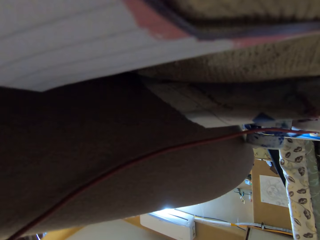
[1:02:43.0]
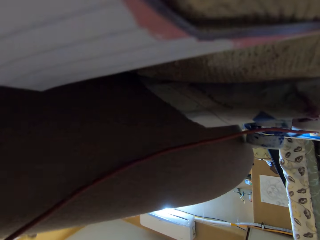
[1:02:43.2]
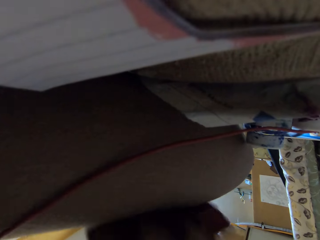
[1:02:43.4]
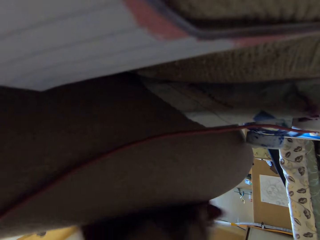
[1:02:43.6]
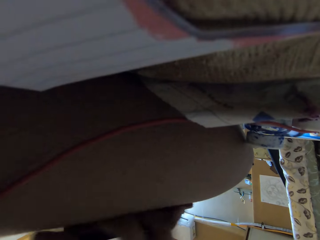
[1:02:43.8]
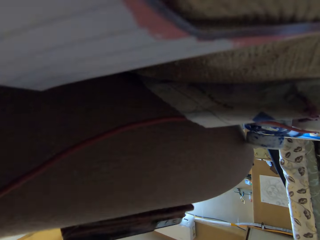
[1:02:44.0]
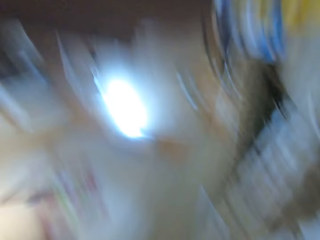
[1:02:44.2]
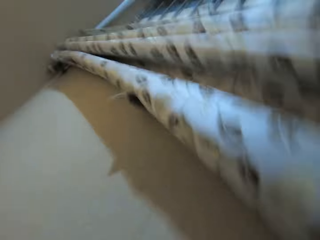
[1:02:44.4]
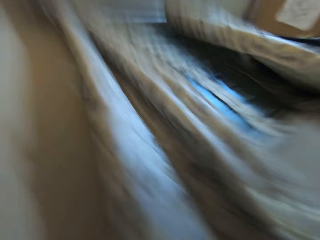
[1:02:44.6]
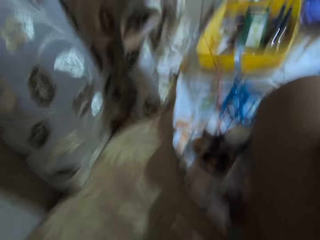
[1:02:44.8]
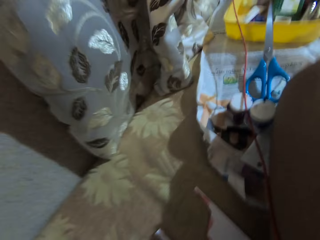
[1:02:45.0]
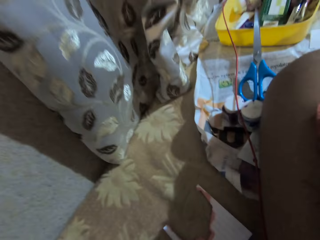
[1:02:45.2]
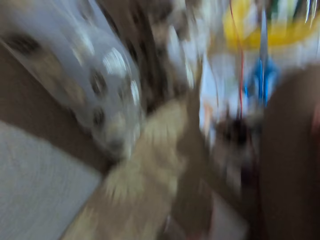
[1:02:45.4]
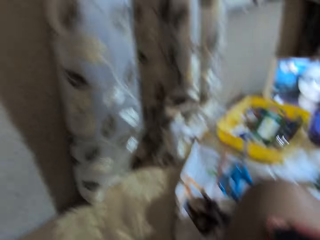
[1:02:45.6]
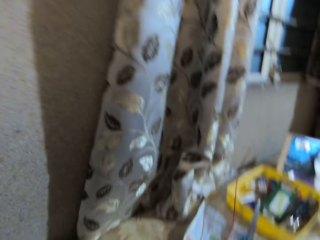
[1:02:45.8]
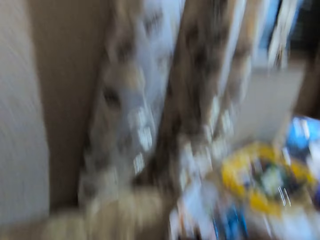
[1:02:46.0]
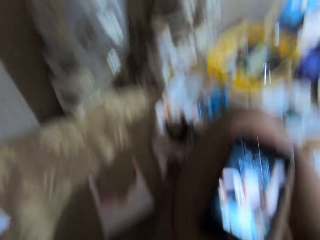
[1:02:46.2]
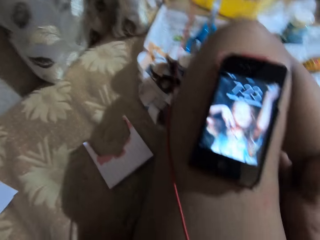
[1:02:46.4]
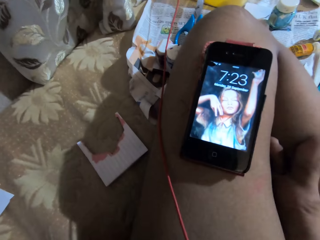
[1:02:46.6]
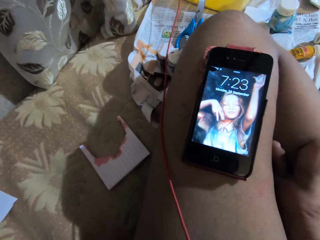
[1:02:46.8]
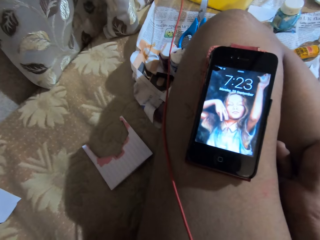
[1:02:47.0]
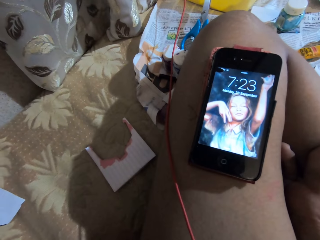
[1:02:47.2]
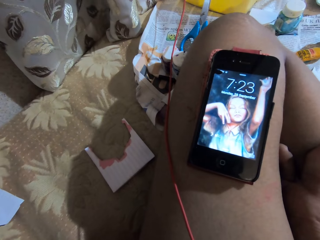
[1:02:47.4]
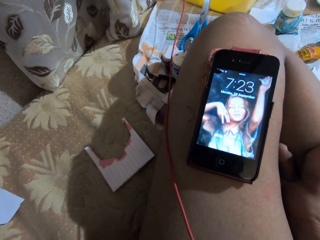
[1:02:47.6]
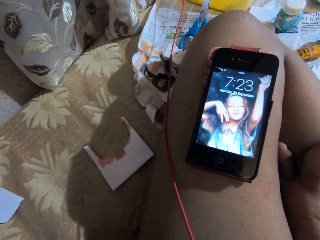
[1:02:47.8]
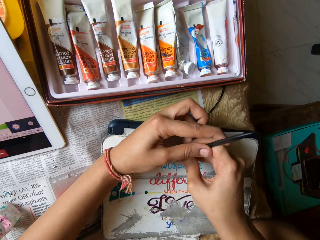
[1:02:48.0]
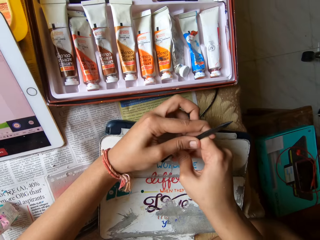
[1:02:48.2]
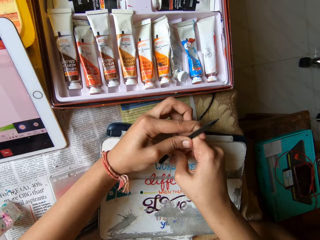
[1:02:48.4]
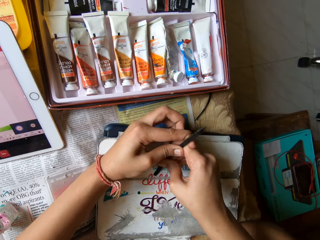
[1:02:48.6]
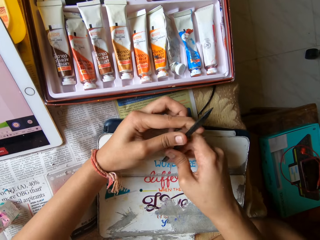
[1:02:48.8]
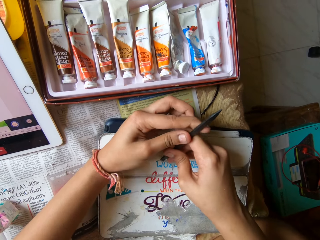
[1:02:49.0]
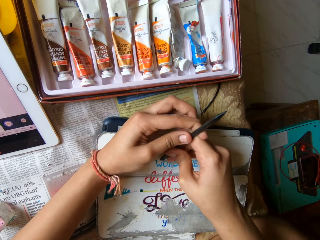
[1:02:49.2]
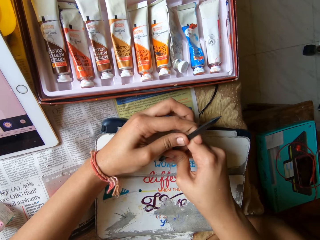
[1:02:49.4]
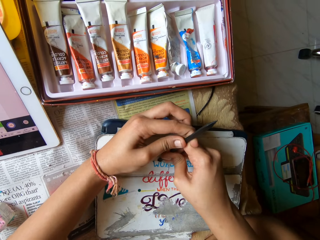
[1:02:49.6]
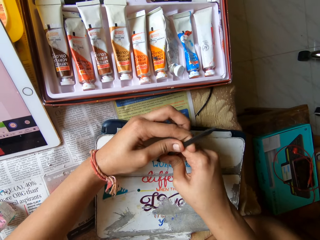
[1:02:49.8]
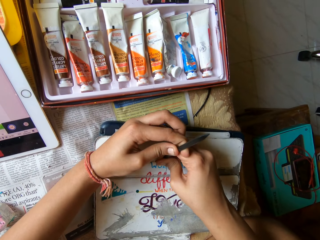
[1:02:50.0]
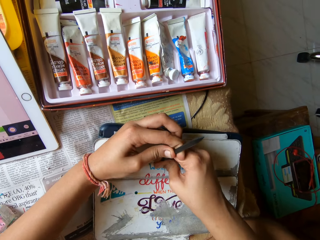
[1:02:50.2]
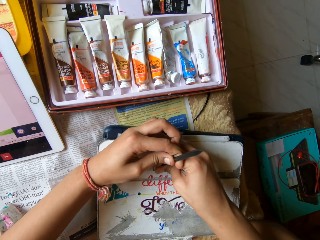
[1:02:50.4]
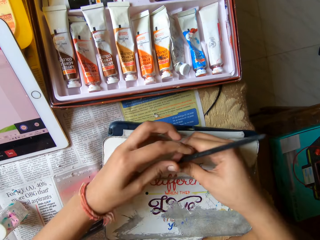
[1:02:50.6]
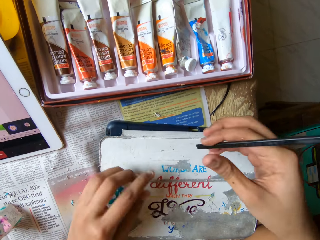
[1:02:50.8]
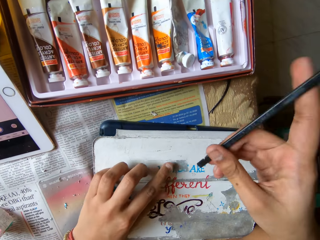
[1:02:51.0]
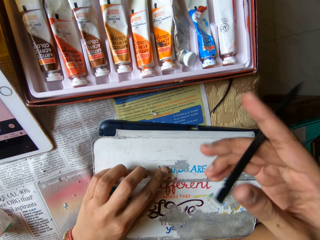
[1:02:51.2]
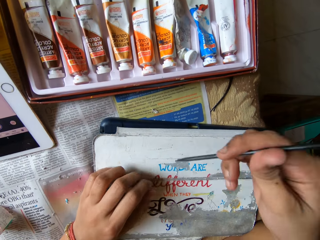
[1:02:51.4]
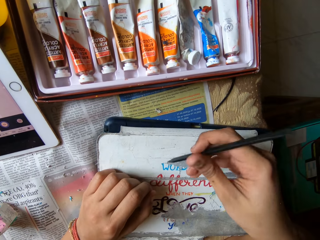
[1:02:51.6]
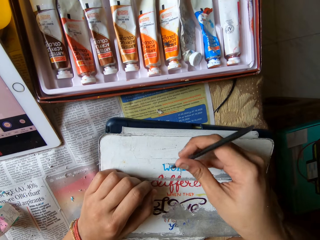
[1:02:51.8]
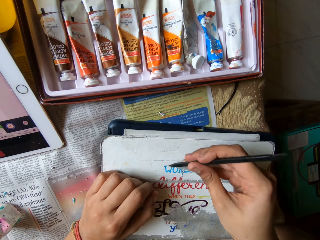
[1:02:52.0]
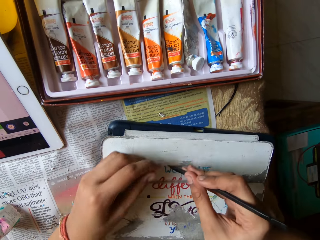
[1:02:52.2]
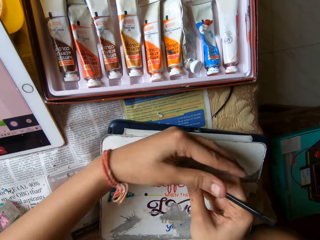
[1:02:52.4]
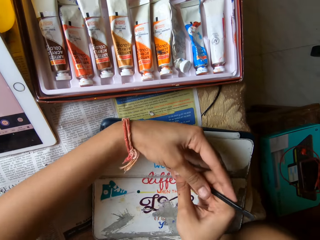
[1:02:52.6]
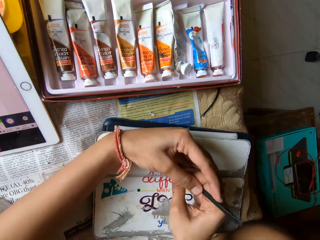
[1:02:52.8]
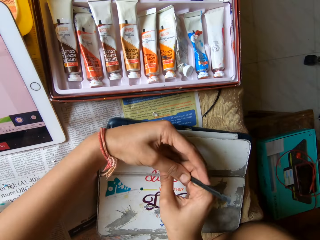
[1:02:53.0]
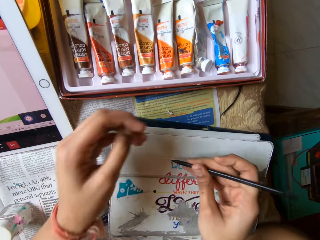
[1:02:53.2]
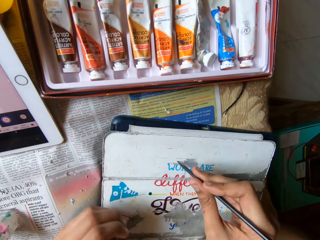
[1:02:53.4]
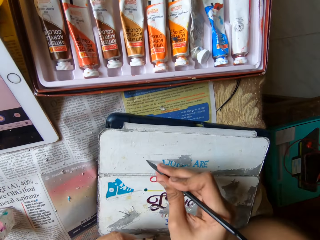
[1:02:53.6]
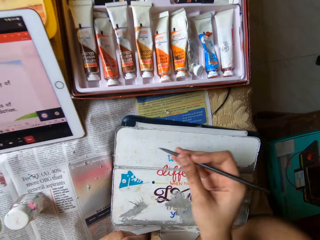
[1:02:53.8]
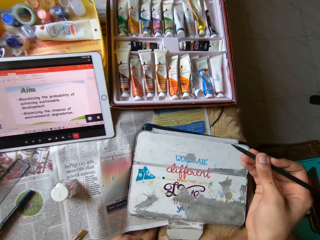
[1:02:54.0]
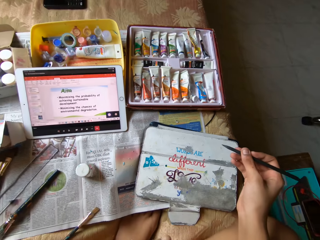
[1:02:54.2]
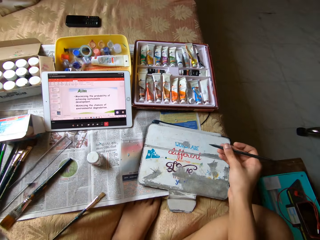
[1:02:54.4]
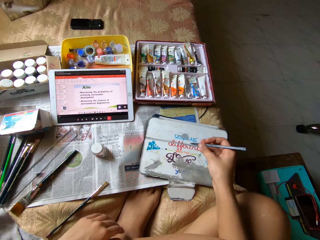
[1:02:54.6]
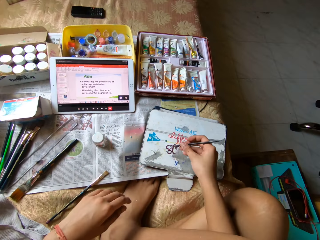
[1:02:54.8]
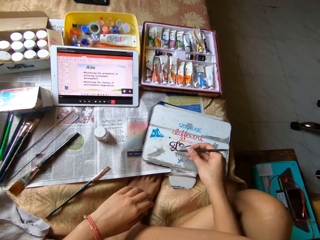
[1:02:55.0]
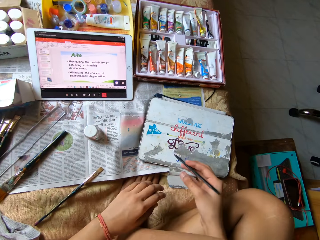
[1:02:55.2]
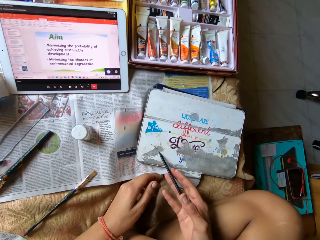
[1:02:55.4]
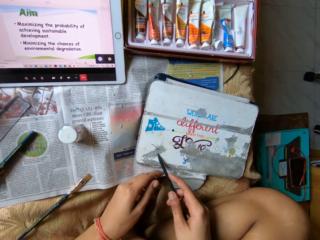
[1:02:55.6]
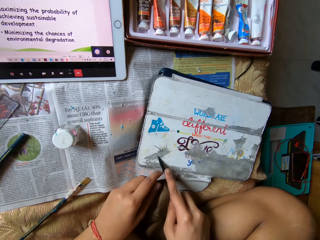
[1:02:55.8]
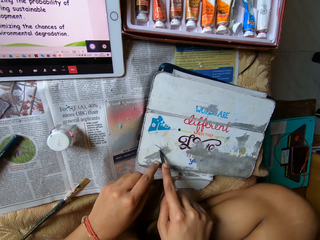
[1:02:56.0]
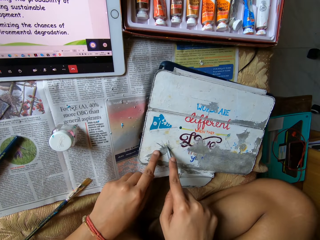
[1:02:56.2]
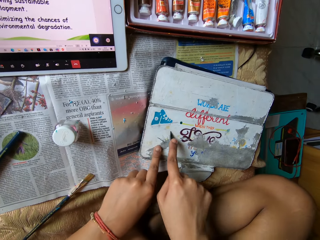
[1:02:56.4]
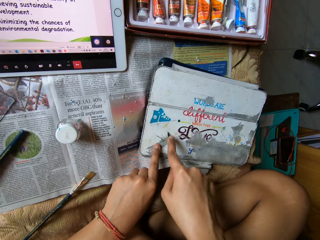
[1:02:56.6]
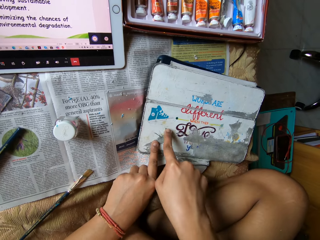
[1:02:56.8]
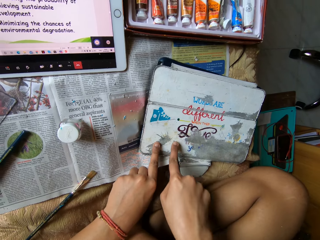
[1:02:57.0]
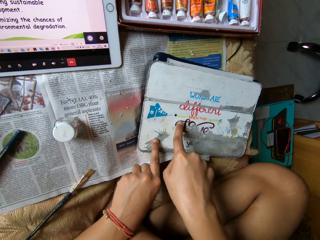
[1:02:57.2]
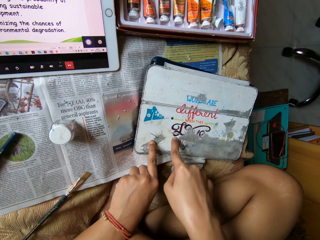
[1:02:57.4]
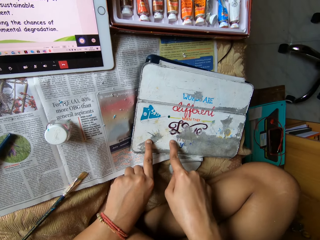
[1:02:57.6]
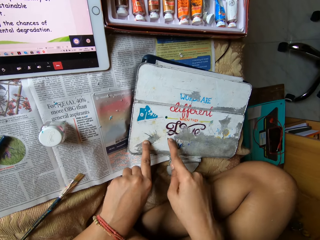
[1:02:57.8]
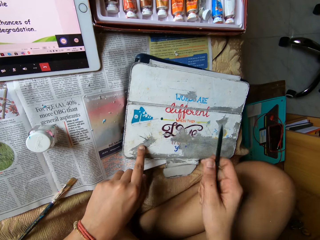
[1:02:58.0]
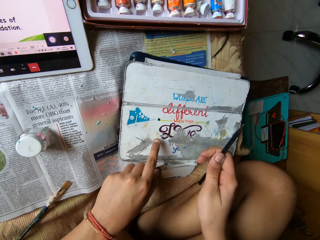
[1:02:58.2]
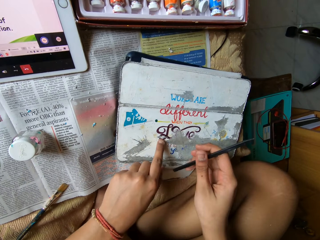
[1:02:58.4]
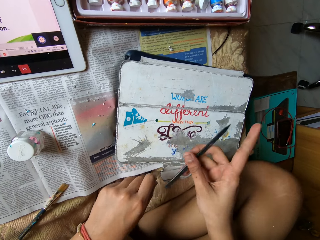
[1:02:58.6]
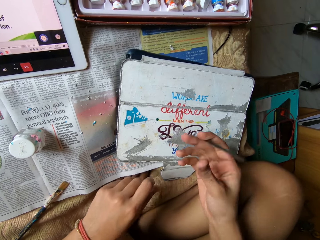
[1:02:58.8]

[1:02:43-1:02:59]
The camera wearer places a mobile phone on her left leg with her left hand. She places a camera on her head with her hands. She peels the back of the iPad casing with a peeler in her hands. She removes paint on the board. She flips the peeler in her right hand. She holds the peeler with her hands. She peels the back of the iPad casing with the peeler in her right hand.

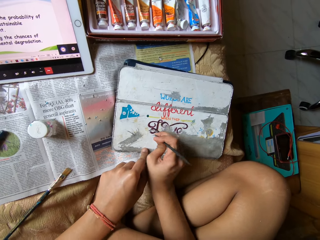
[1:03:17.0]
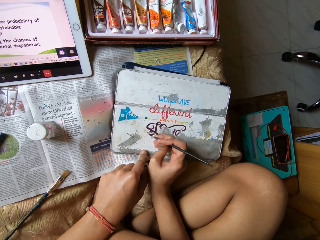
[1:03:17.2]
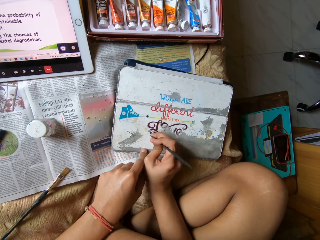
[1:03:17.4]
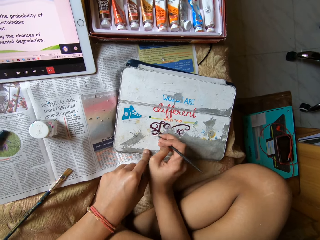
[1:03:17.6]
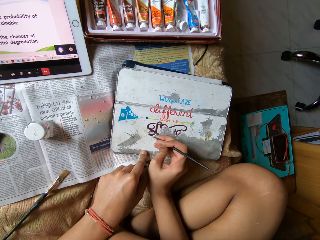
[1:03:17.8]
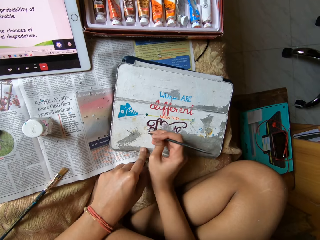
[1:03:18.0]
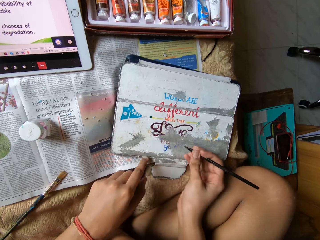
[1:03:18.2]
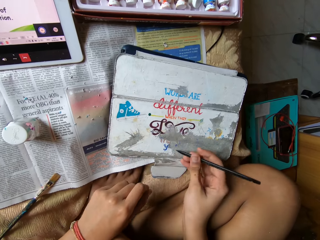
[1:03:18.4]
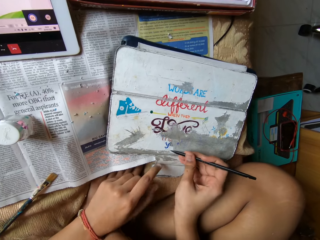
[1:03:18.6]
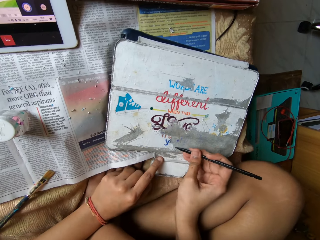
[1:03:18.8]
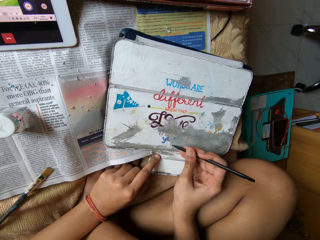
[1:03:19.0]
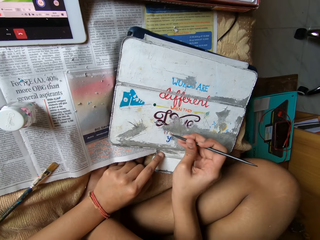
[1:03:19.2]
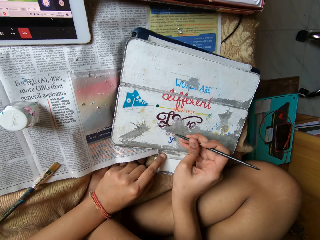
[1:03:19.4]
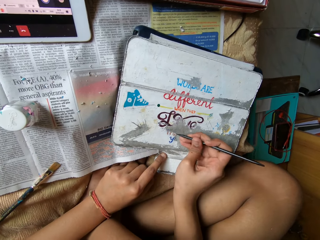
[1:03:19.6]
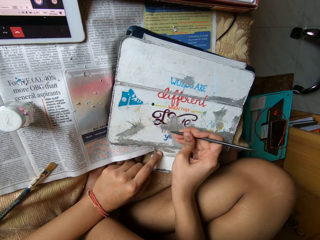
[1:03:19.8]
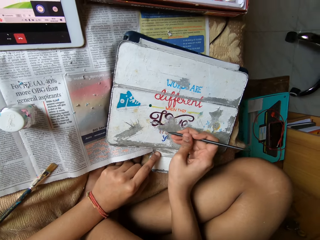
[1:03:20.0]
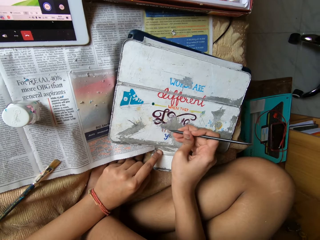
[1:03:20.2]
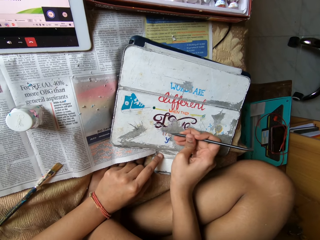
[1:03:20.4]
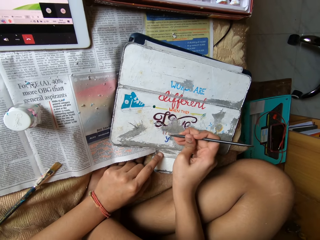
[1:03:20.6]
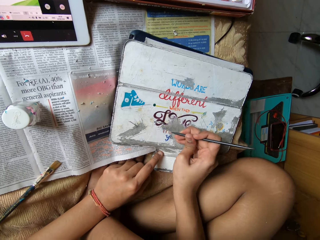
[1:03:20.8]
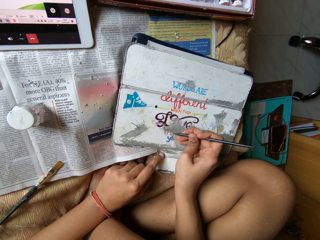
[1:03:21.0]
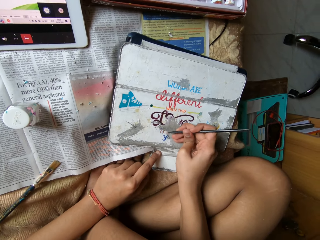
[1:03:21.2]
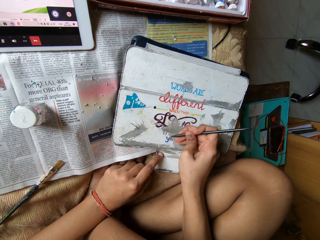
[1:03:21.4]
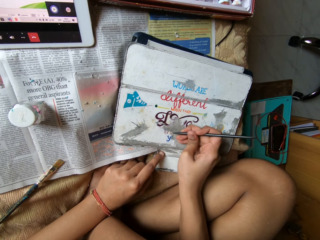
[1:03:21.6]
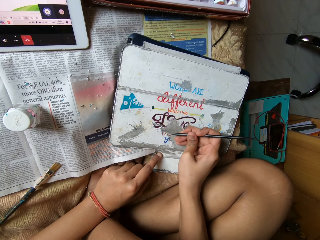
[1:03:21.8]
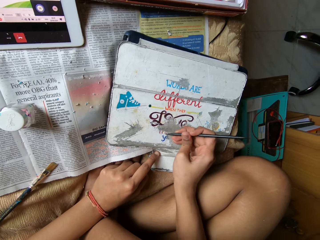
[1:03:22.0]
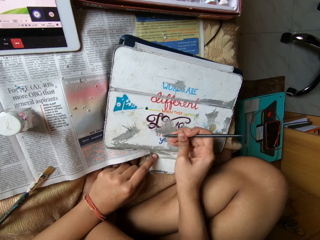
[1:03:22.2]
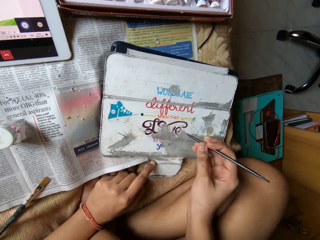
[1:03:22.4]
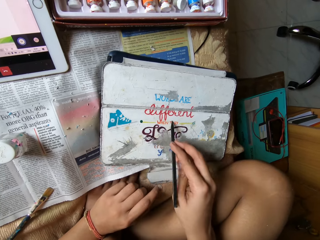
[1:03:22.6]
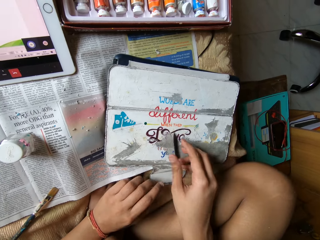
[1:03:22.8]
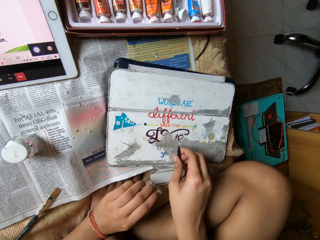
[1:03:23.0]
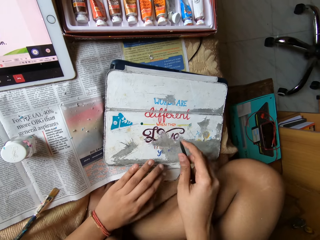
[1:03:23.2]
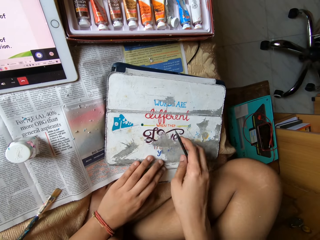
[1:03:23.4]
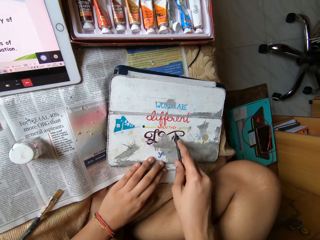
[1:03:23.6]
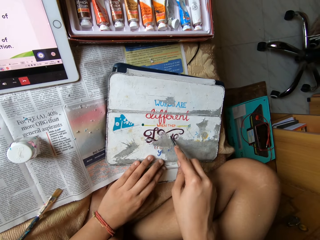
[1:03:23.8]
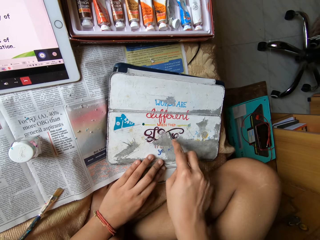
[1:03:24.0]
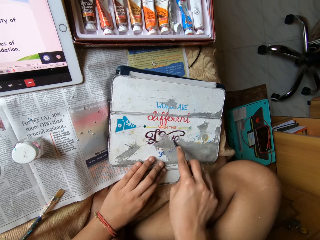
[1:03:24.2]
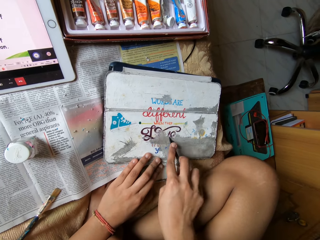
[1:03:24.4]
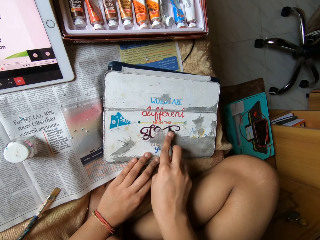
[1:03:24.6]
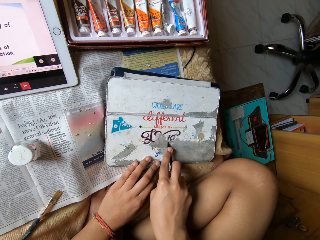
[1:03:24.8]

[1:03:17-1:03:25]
The camera wearer releases both hands from the metal box. They hold the metal box with the left hand and scrape the metal box with a brush with the right hand. They place the brush on the metal box. They pick up the brush. They scrape the metal box with the brush with the right hand.
